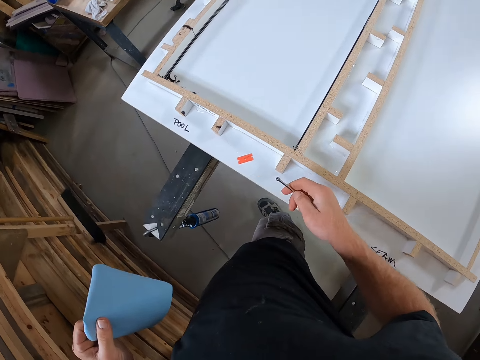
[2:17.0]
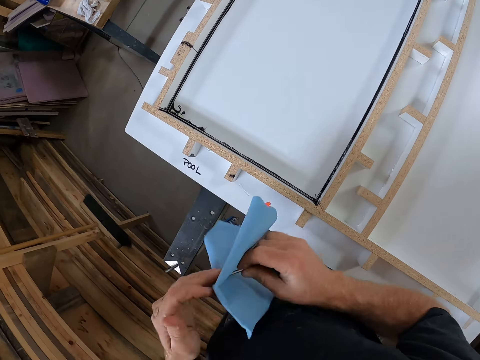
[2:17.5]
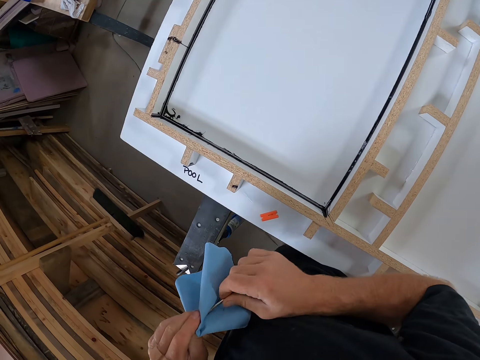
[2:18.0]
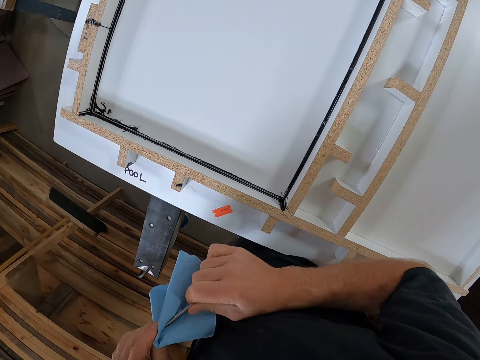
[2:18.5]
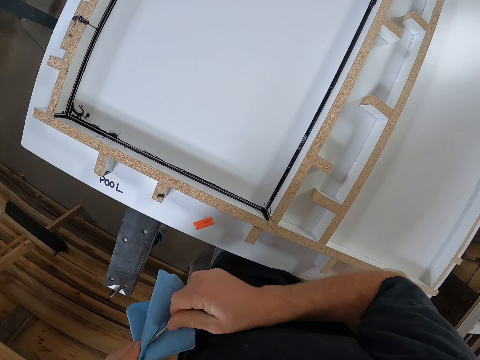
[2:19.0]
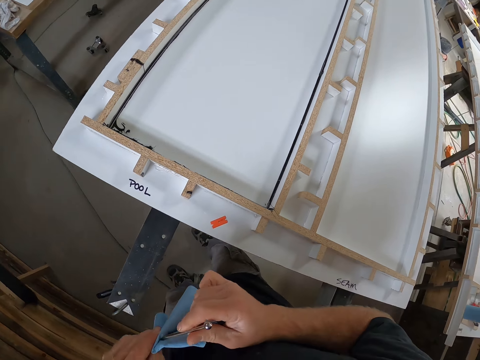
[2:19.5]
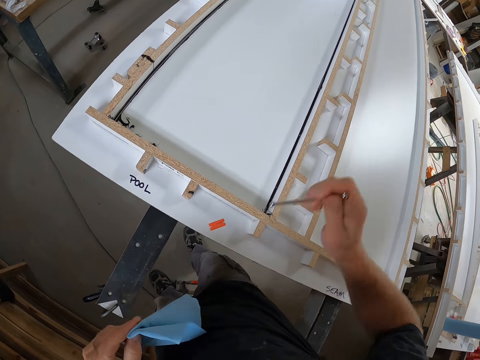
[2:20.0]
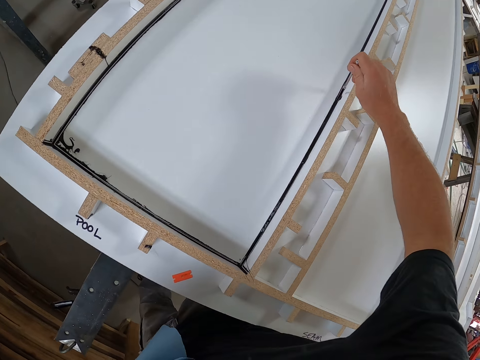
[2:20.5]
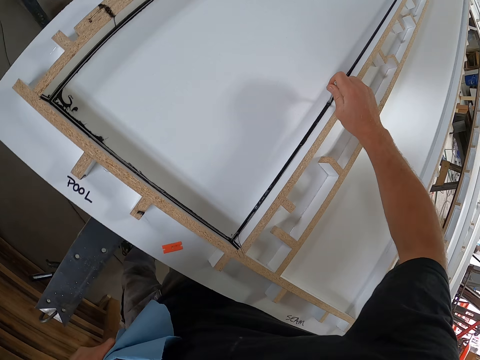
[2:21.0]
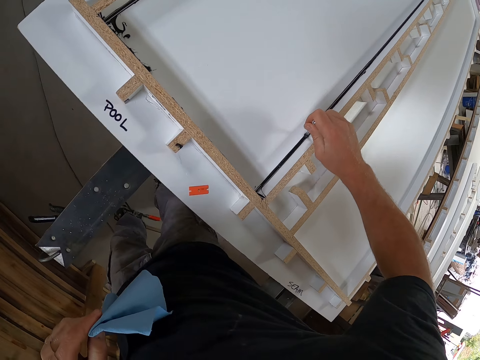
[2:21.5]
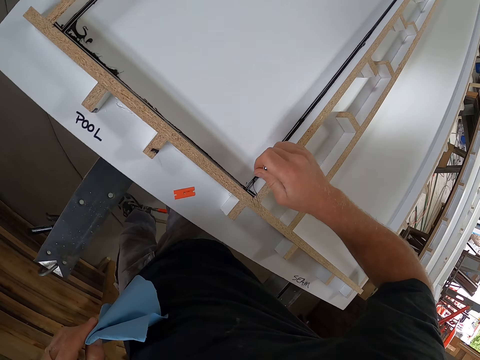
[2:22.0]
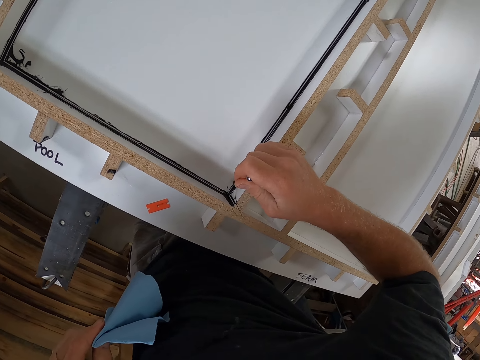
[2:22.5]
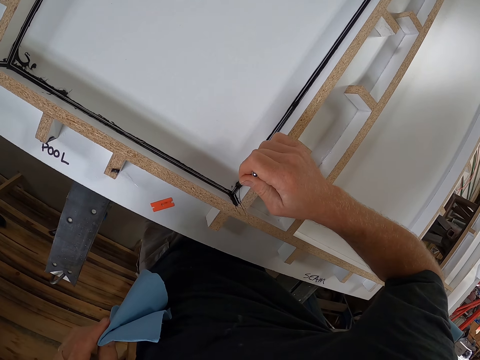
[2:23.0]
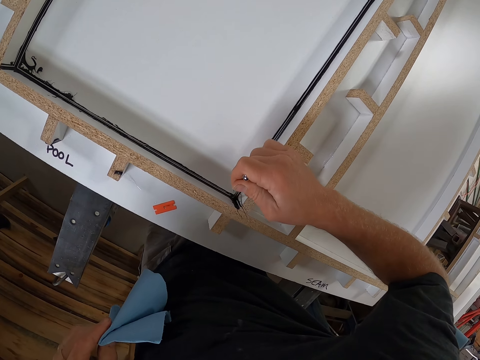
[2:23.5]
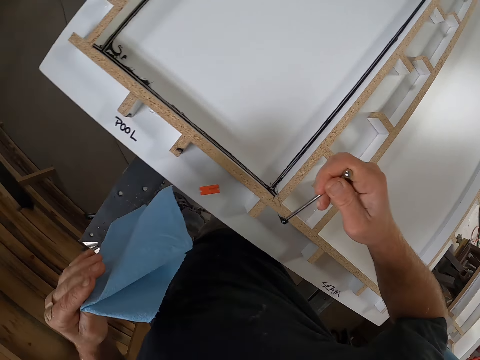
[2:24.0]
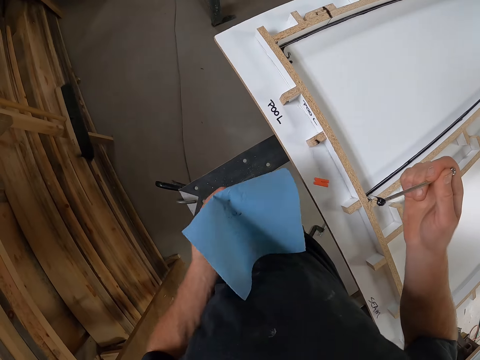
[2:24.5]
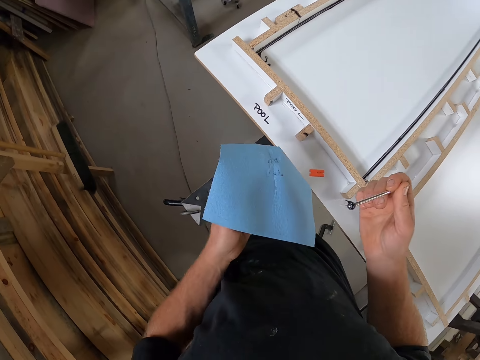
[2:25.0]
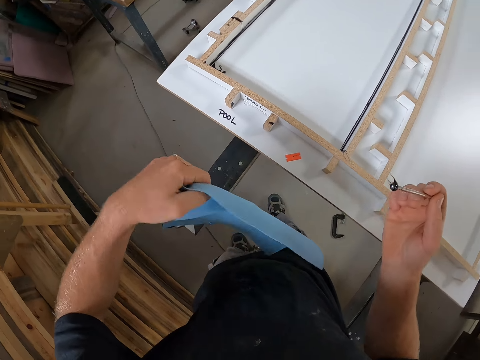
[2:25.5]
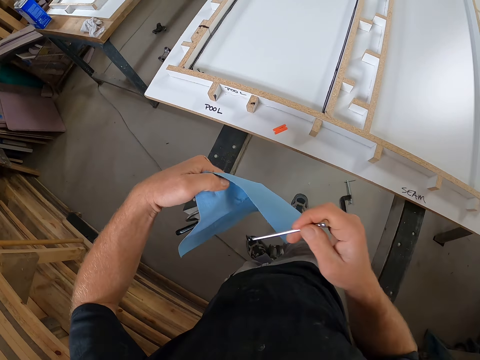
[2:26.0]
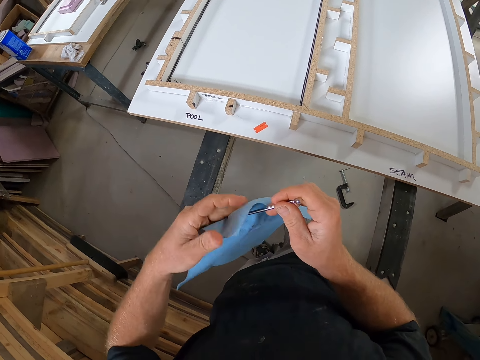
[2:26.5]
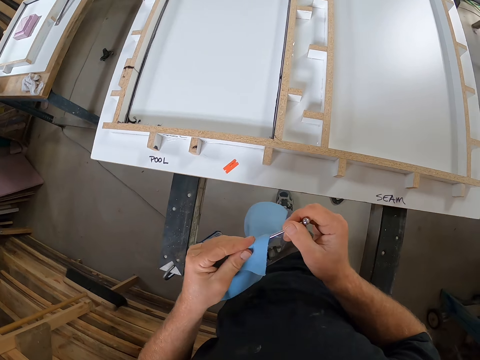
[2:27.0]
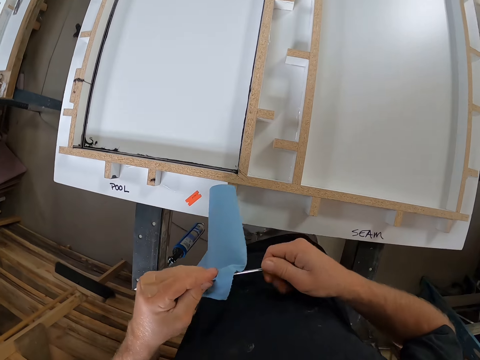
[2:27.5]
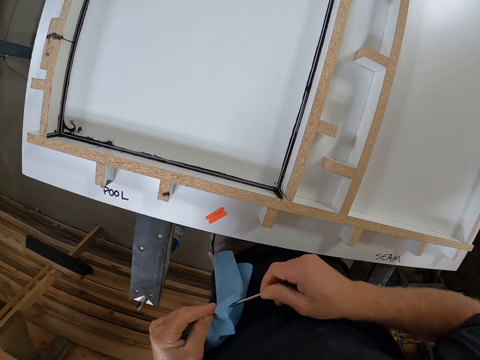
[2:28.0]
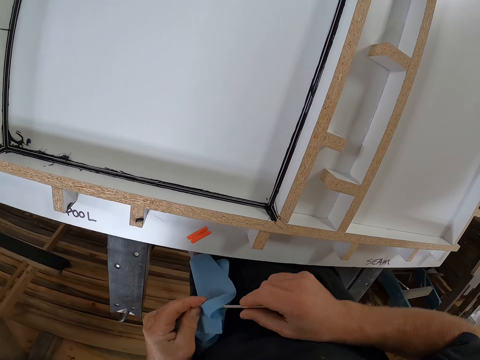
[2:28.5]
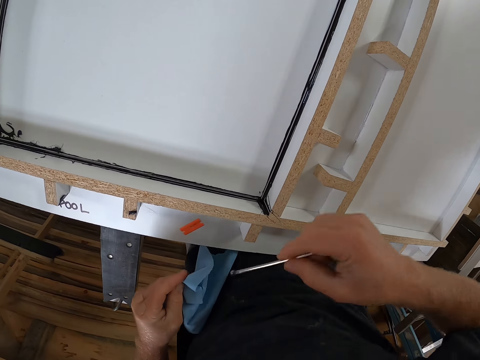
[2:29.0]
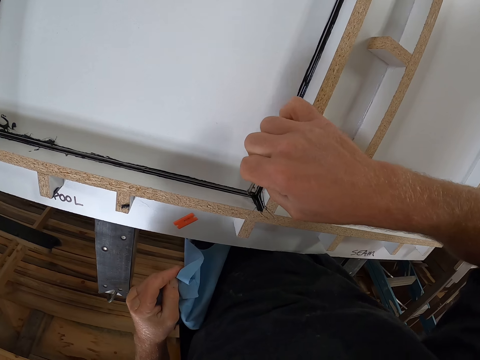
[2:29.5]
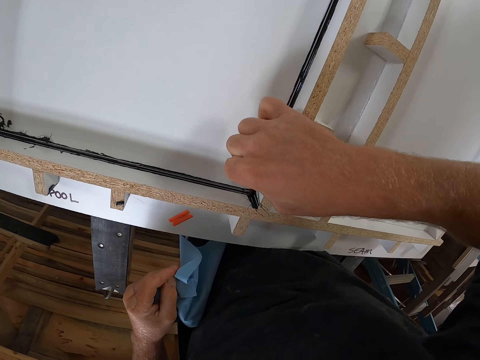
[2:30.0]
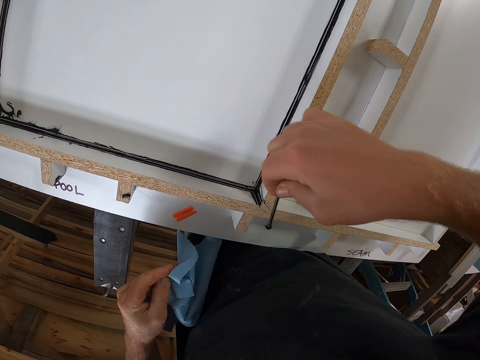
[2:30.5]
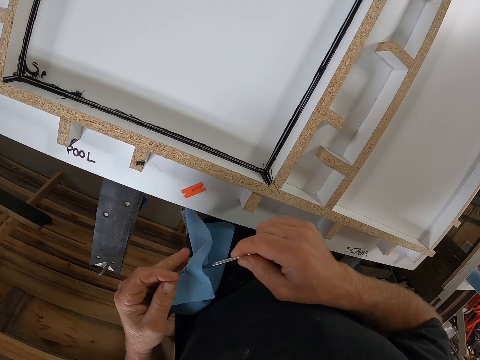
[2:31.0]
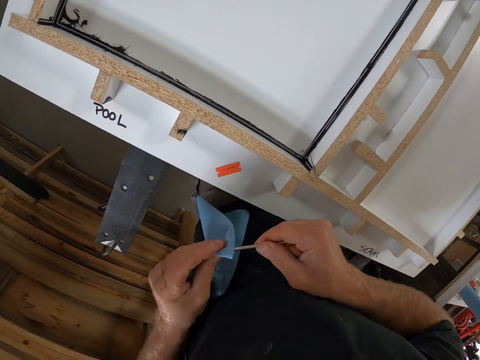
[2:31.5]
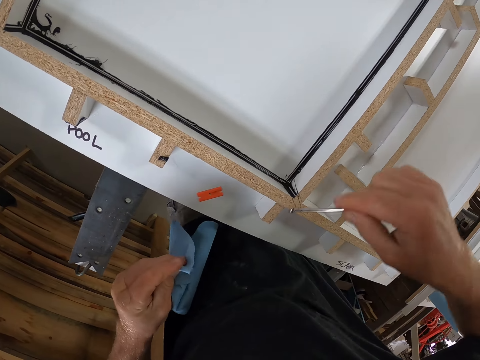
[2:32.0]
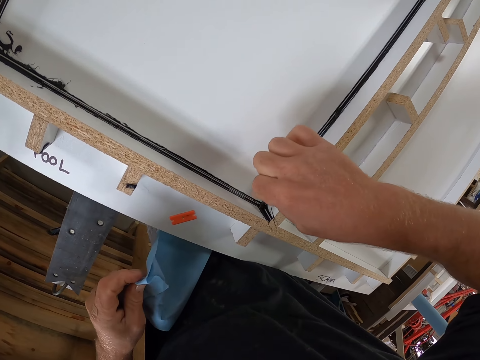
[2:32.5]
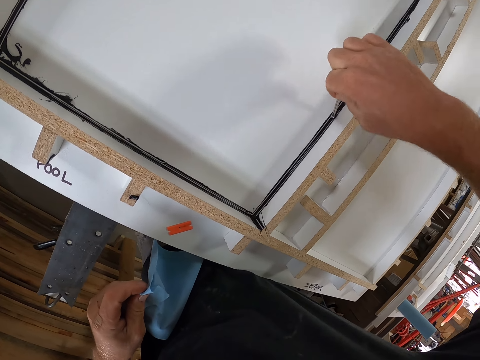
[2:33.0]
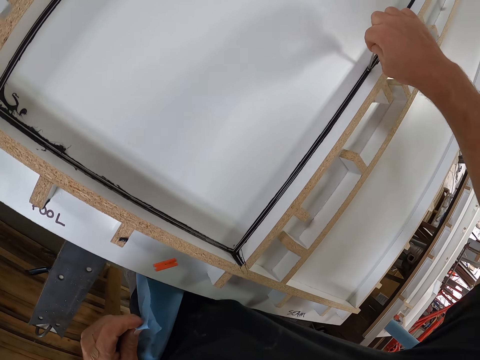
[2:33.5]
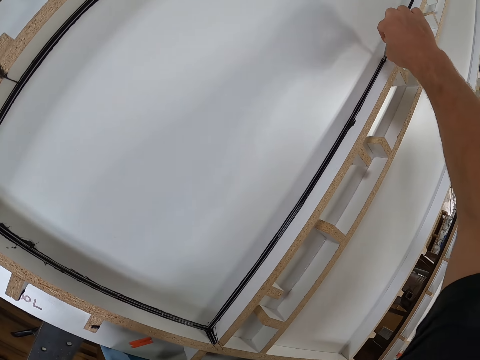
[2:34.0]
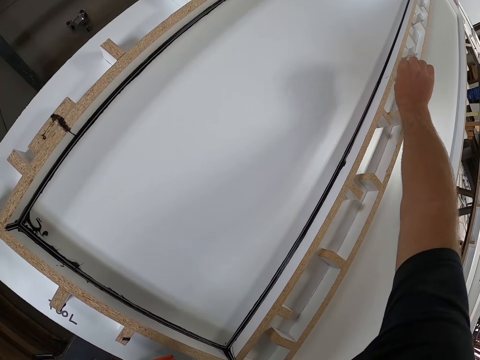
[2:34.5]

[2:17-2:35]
The camera wearer moves his hand forwards. He moves his hand towards the tissue or paper towel. He cleans the iron on the paper towel. He moves his hand forwards. He packs the excess sealant with the iron from the table. He moves his hand towards the tissue. He unfolds the tissue. He cleans the iron on the paper towel. He stares at the wooden structure. He moves his hand forwards. He packs the excess sealant with the iron from the table. He moves his hand towards the tissue. He cleans the iron on the paper towel. He moves his hand forwards. He packs the excess sealant with the iron from the table.

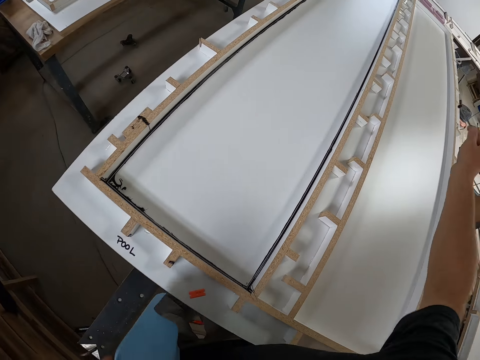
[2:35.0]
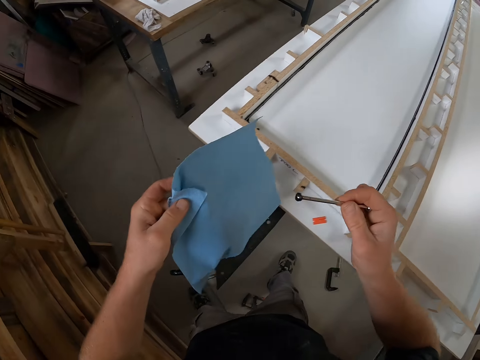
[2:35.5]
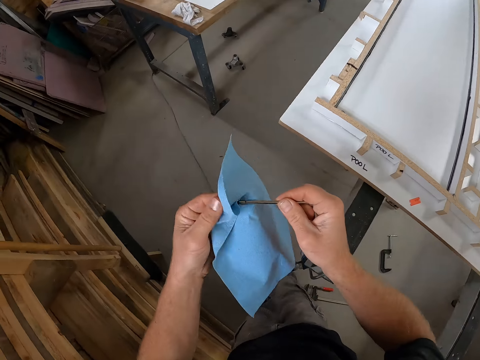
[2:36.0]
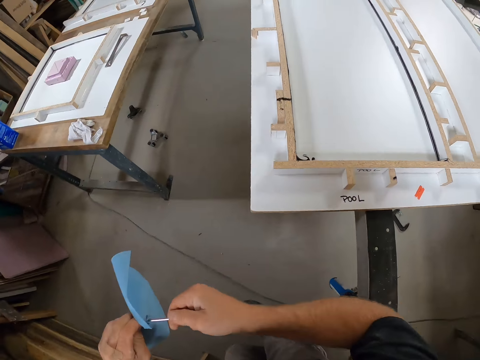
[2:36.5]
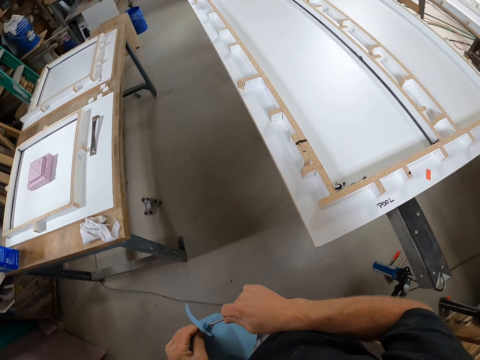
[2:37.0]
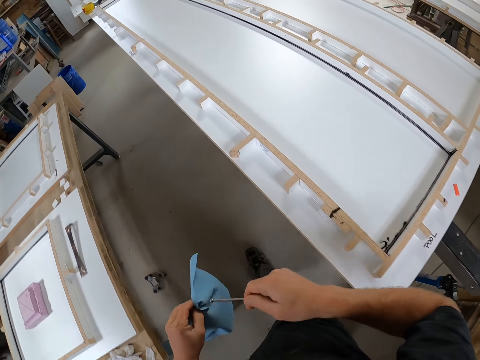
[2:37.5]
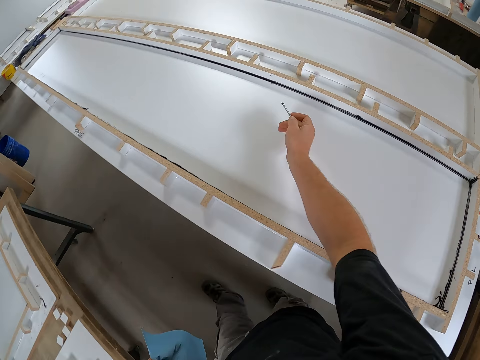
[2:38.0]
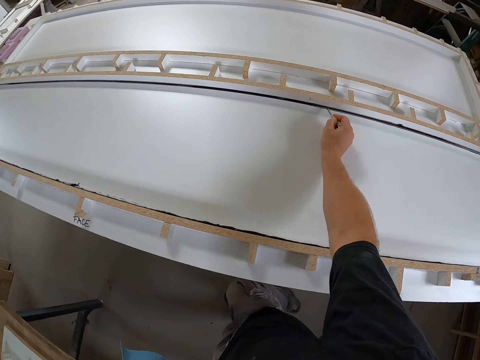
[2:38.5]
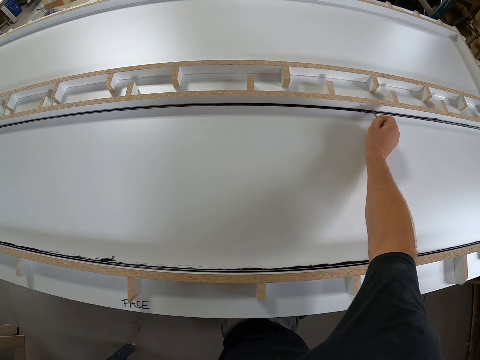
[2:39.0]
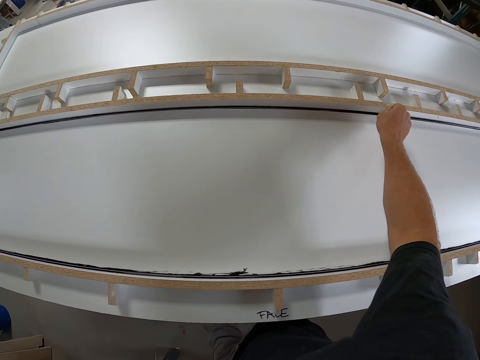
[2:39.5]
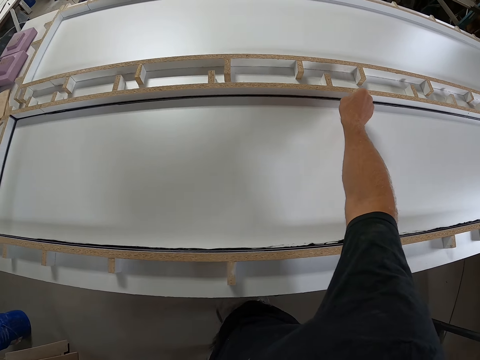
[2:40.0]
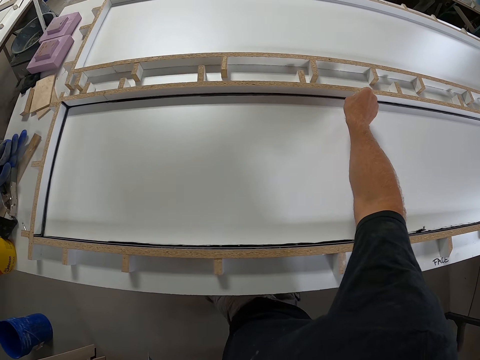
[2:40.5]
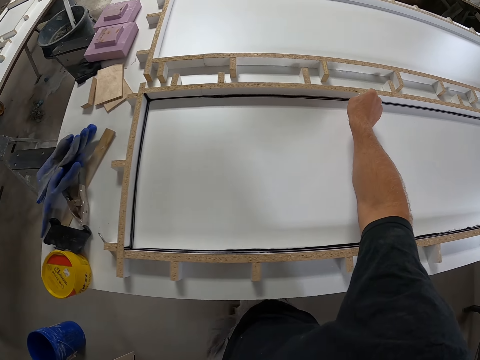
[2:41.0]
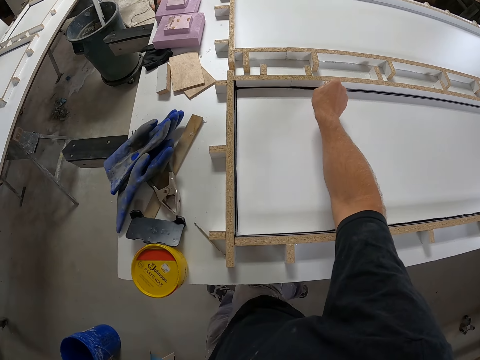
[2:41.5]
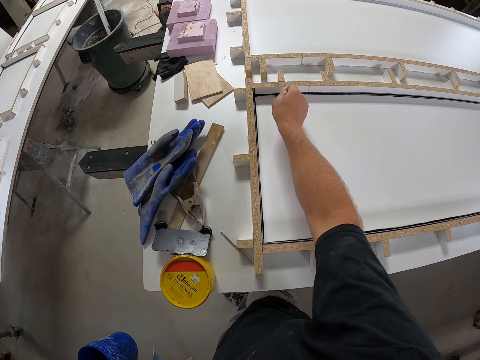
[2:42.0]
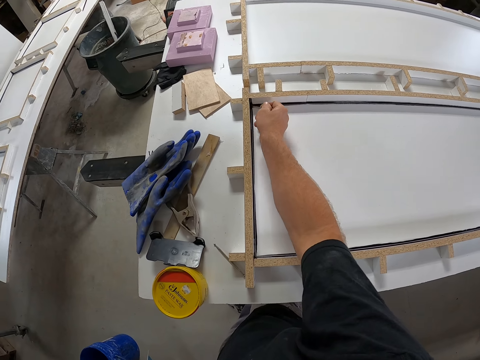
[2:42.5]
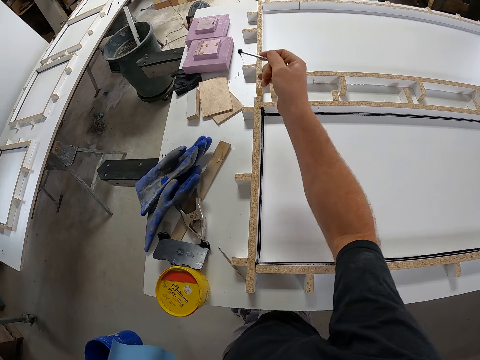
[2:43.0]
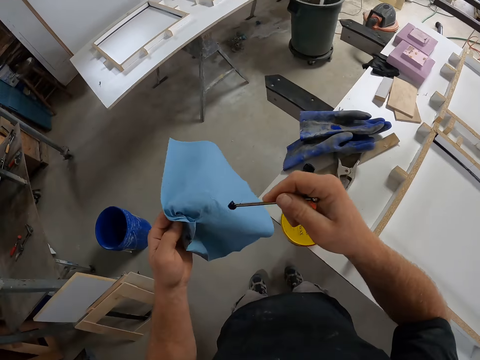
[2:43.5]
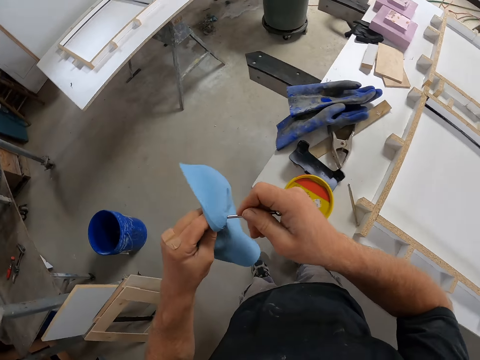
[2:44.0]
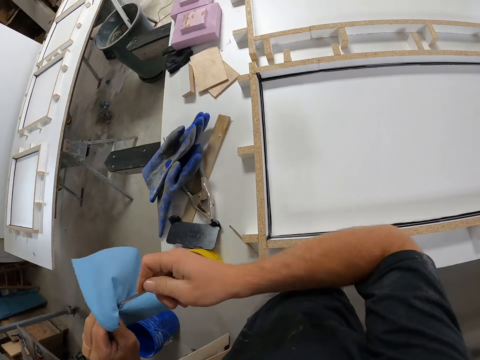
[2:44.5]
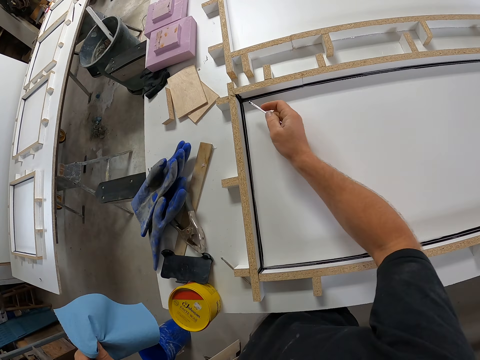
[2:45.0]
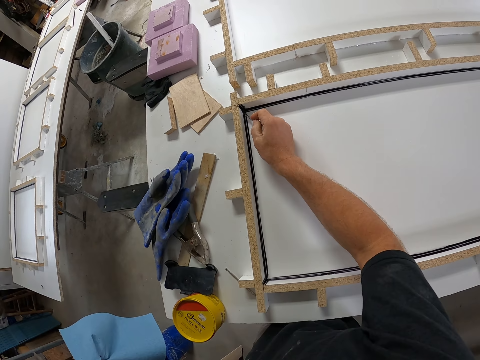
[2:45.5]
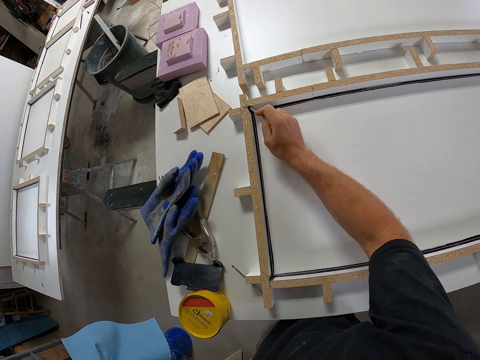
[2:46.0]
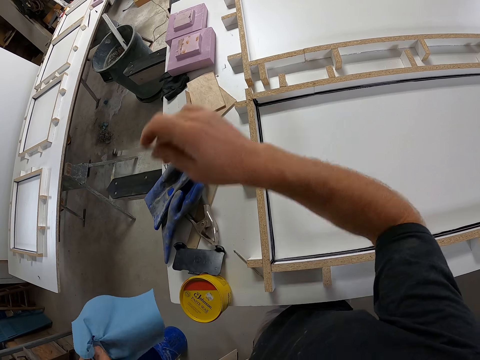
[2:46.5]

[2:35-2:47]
The camera wearer moves his hand towards the tissue or paper towel. He cleans the iron on the paper towel. He walks forwards. He moves his hand forwards. He packs the excess sealant with the iron from the table. He moves his hand towards the tissue. He cleans the iron on the paper towel. He moves his hand forwards. He packs the excess sealant with the iron from the table.
